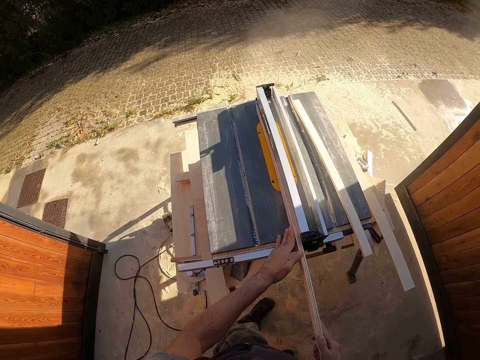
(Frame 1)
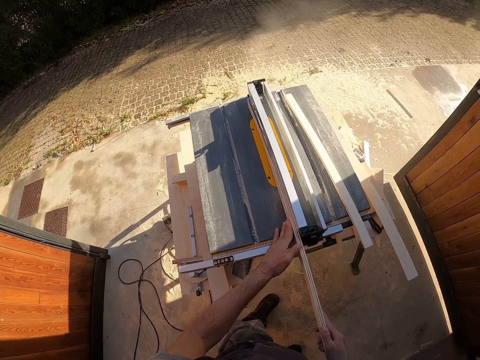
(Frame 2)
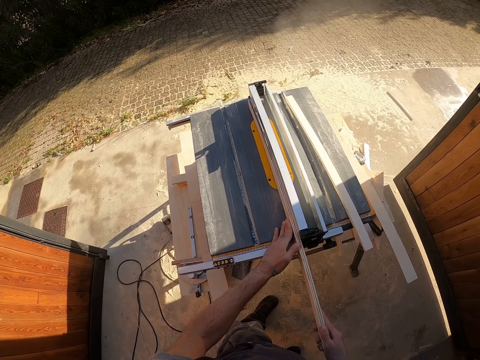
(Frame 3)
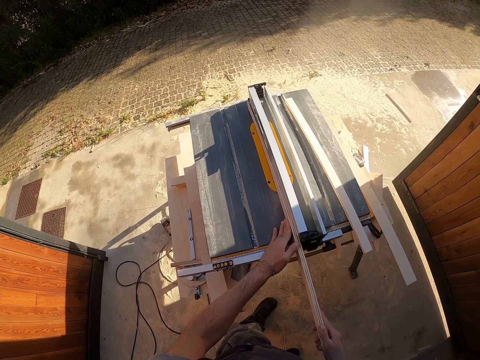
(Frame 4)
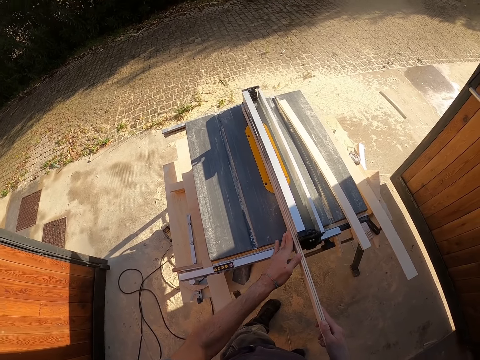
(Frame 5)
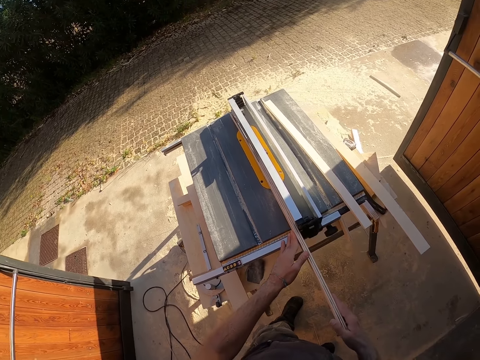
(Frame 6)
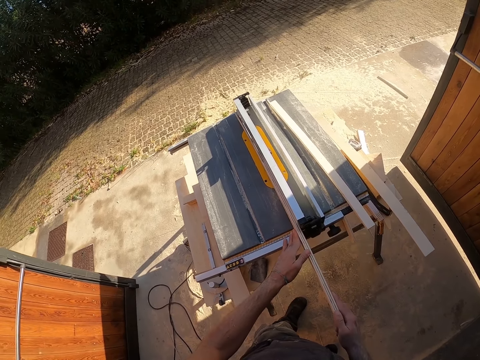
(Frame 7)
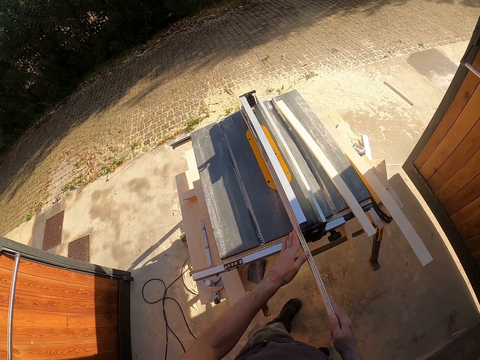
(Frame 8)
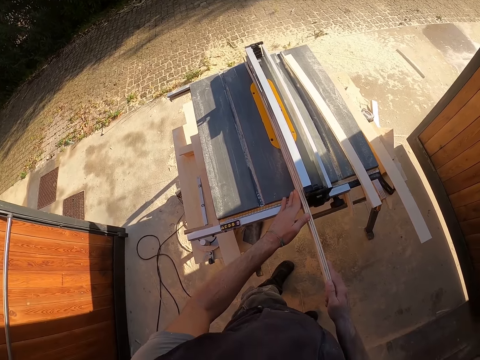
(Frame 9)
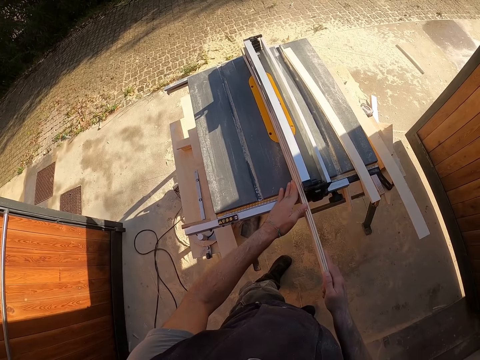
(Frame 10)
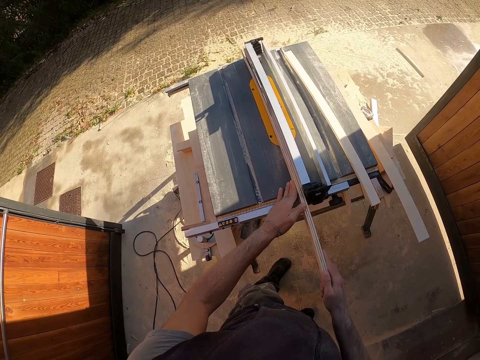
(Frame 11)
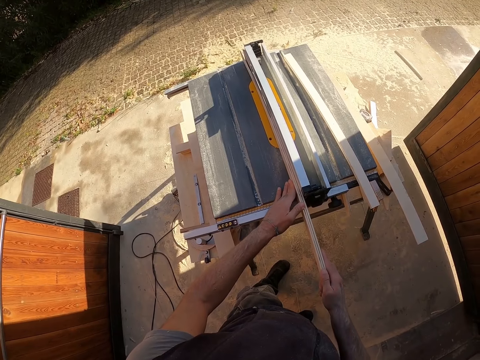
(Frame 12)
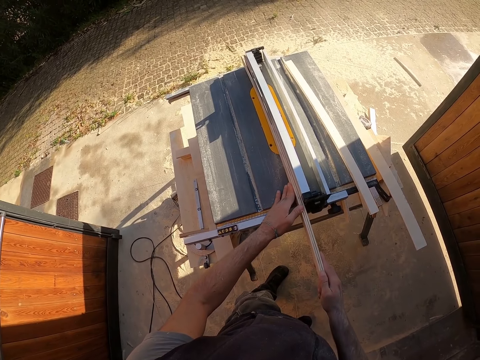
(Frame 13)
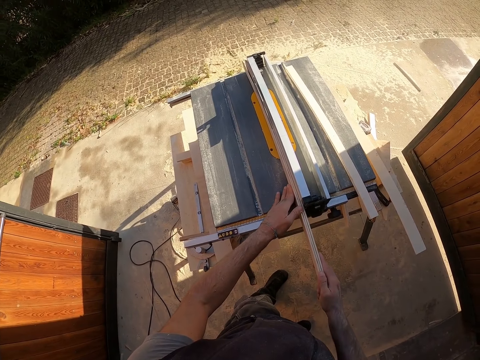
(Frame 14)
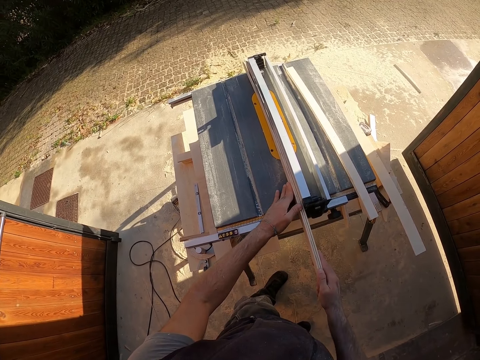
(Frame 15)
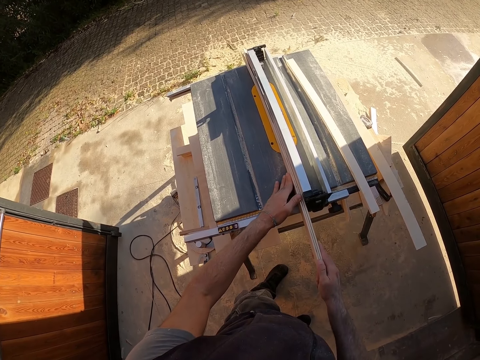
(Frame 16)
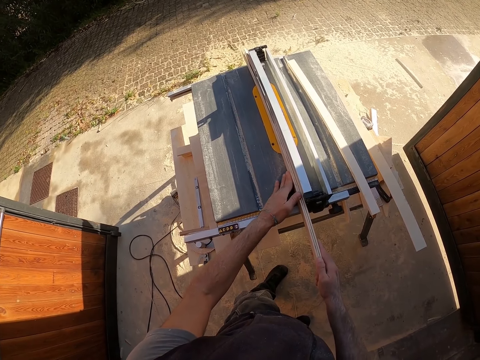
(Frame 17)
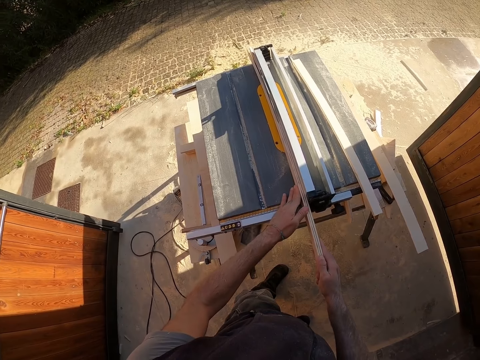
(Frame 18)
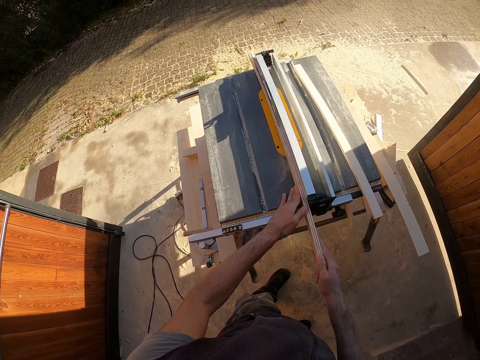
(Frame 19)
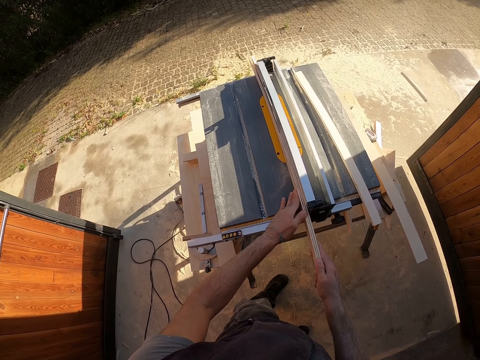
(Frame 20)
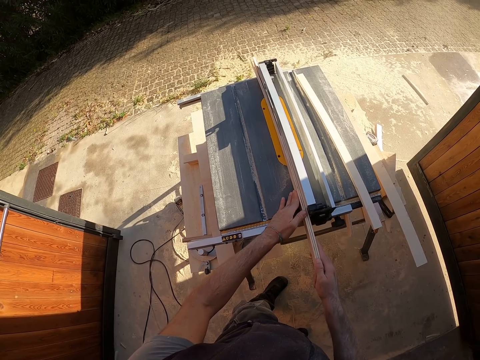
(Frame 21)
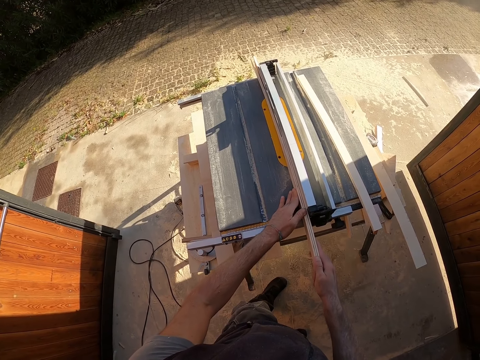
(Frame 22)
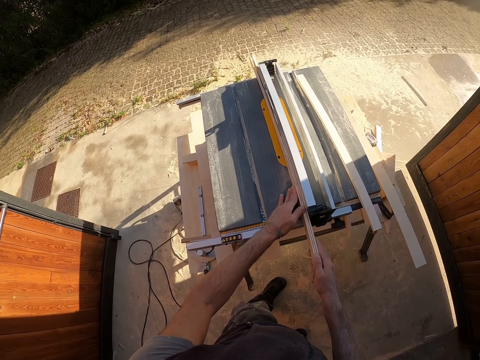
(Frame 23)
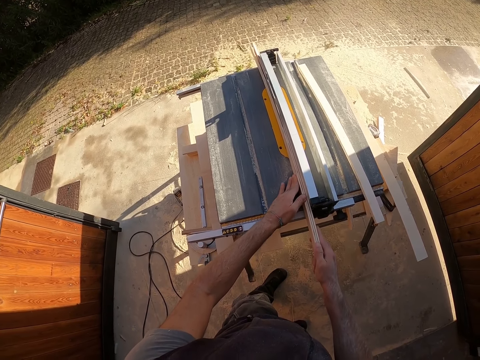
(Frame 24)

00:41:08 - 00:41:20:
The camera wearer moves his left hand on the plywood on the saw table. He does so again.

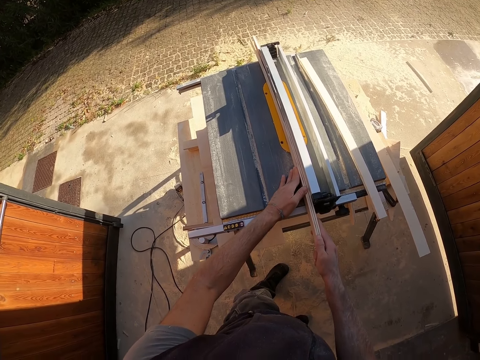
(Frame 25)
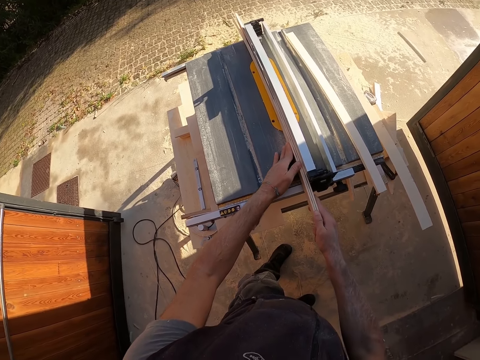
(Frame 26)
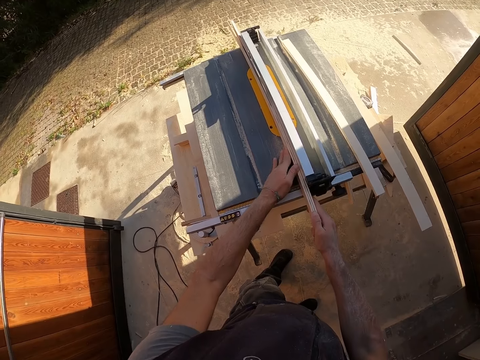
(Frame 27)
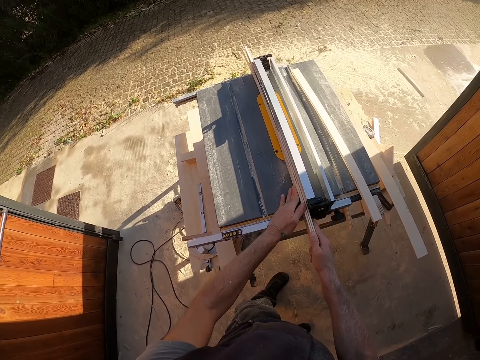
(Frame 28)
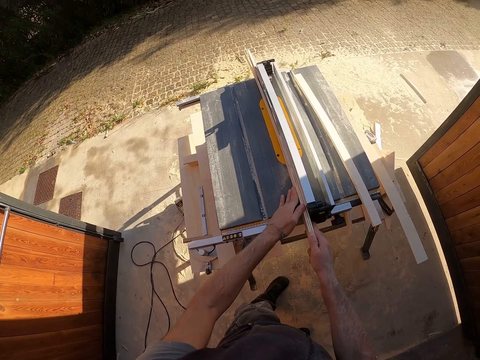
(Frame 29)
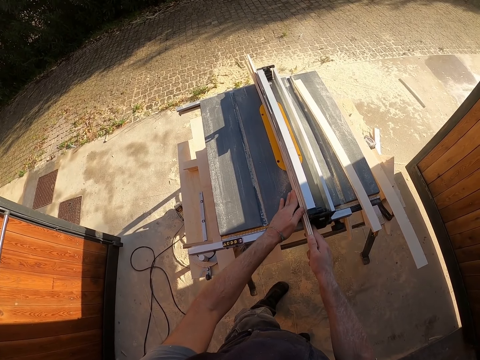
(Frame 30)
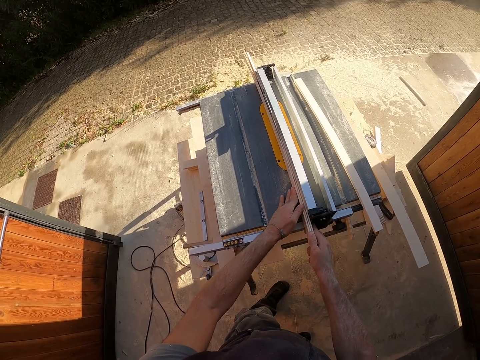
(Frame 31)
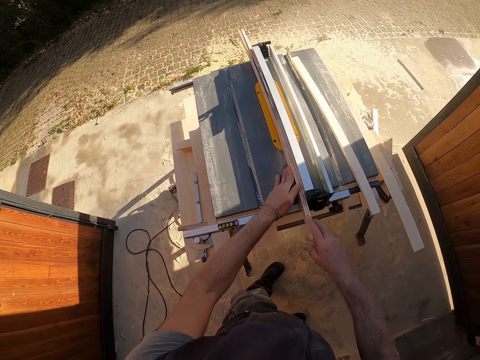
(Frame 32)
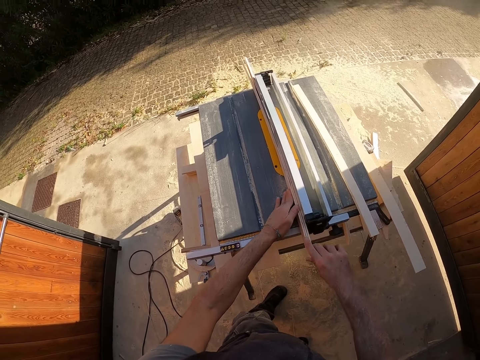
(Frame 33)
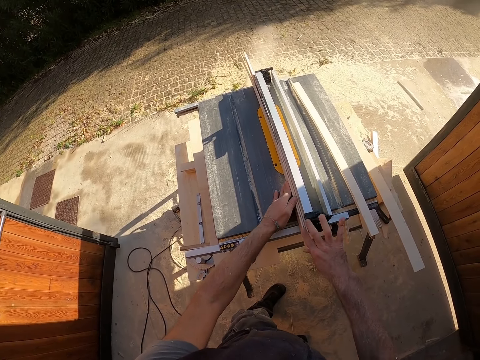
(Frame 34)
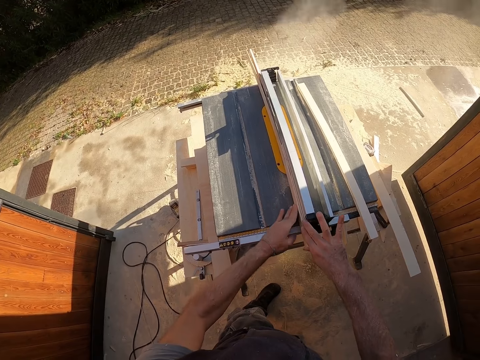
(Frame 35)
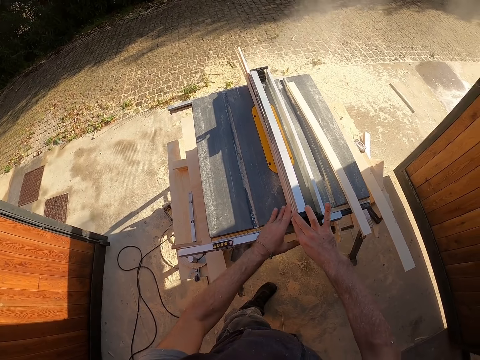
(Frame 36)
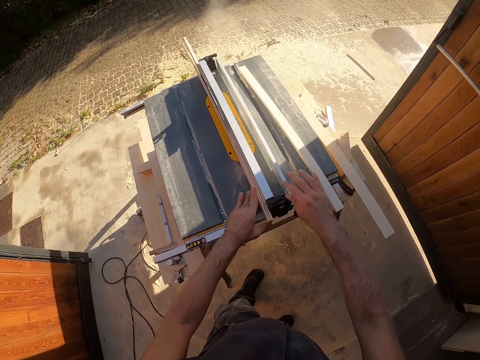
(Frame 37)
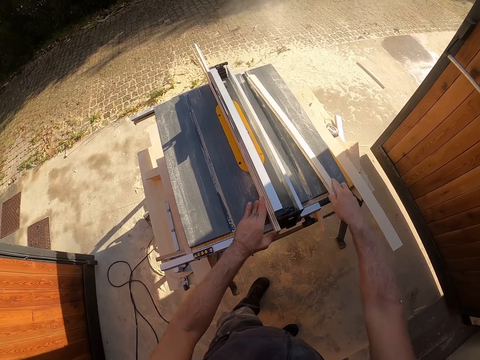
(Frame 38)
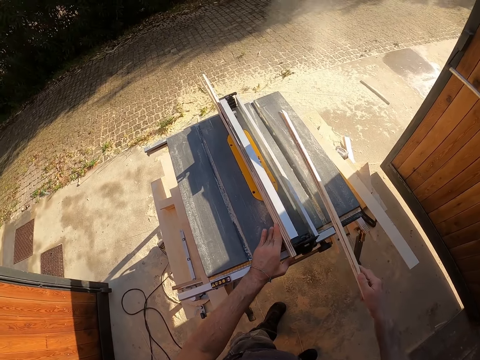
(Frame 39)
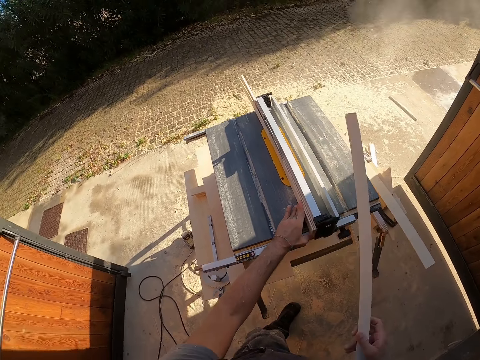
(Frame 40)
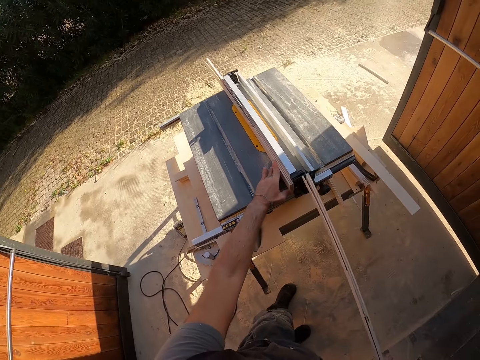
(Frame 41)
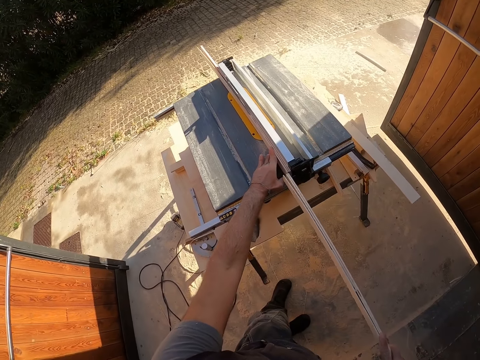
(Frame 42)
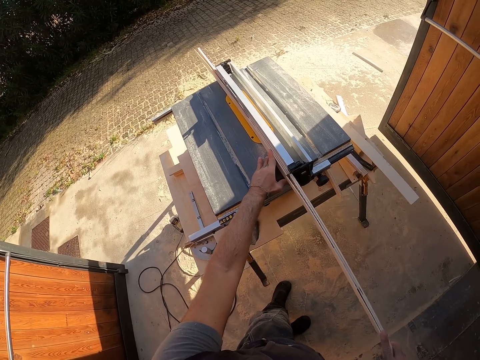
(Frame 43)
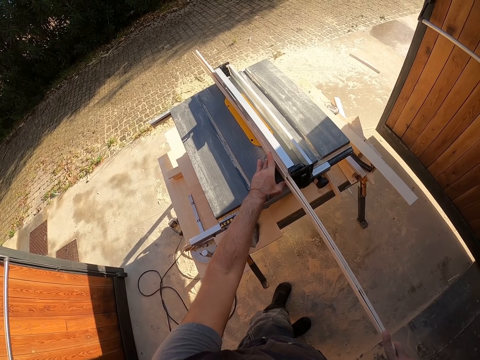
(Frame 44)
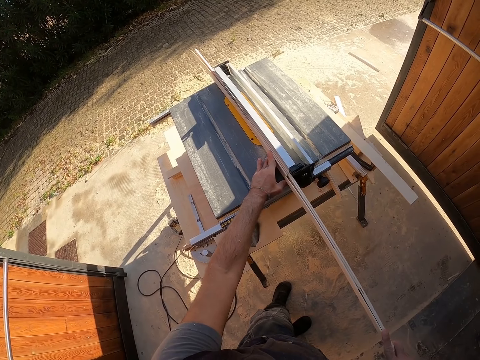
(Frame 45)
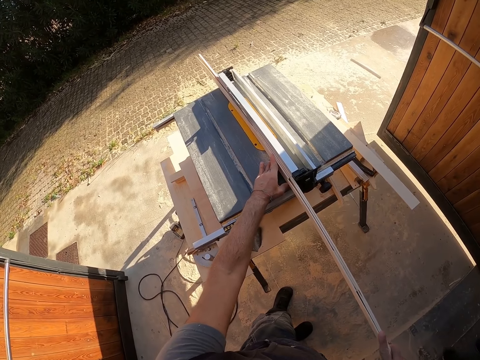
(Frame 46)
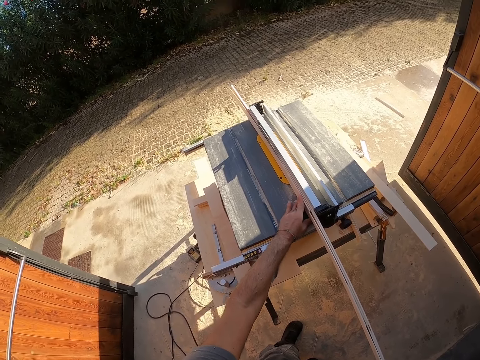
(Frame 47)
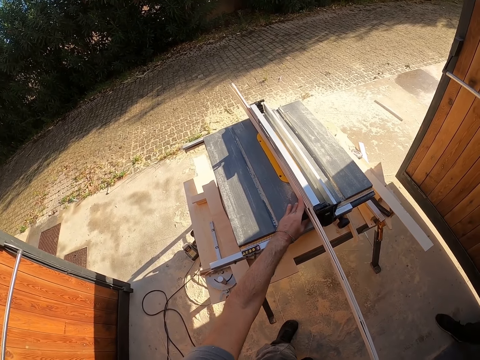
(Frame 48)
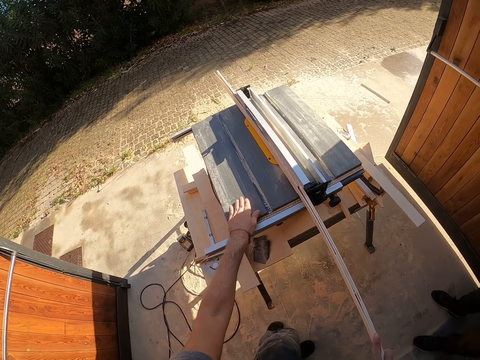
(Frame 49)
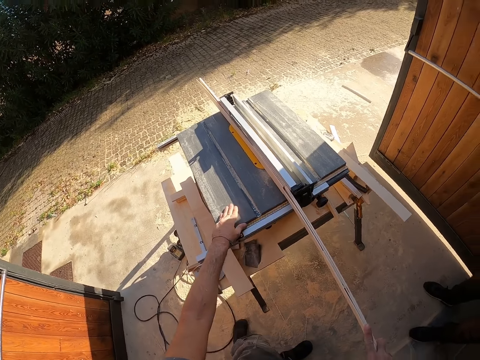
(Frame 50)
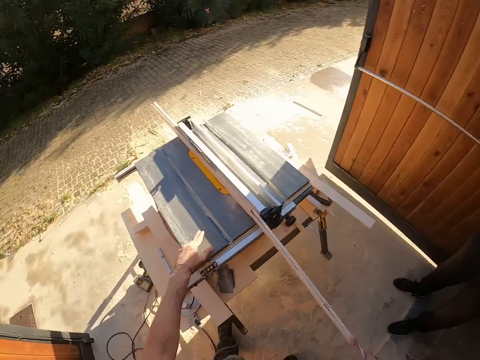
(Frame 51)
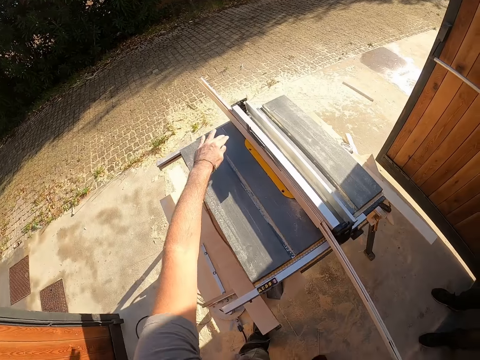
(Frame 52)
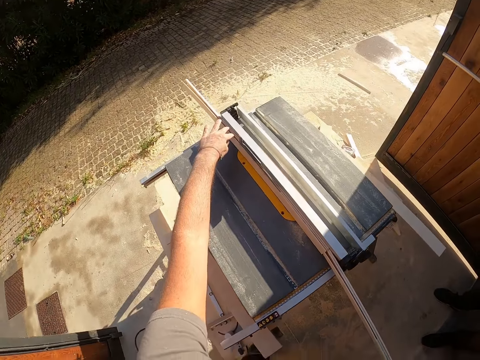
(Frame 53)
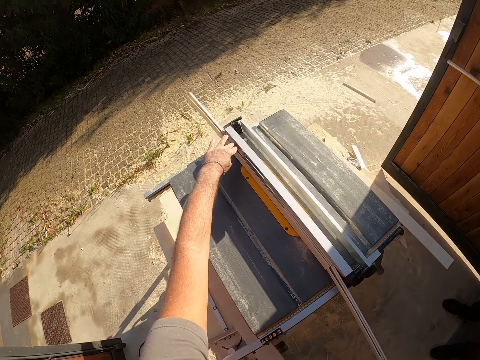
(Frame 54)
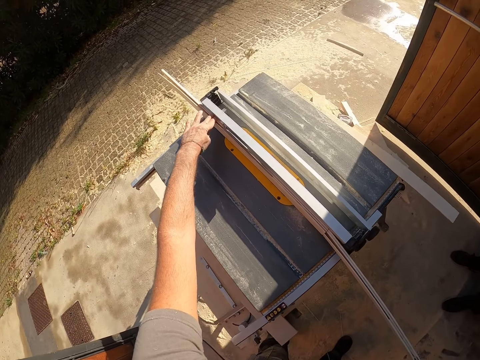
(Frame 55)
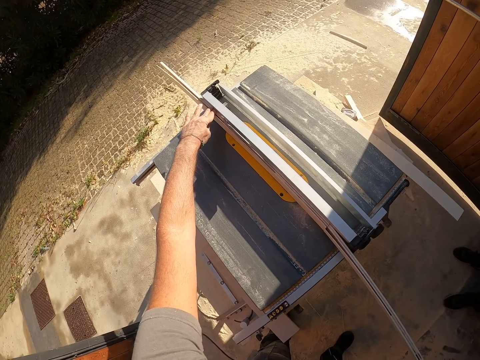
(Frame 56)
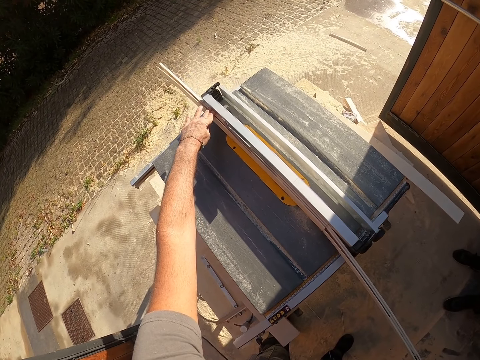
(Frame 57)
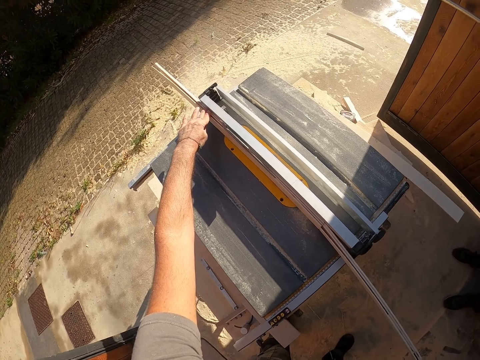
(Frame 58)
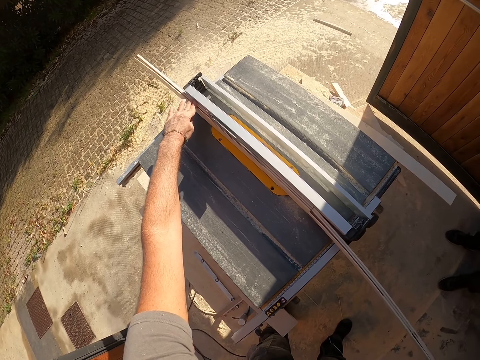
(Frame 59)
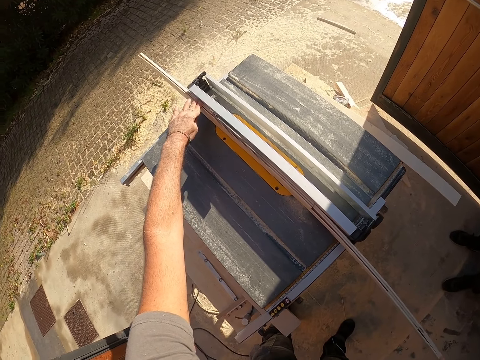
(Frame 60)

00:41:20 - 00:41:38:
The camera wearer moves his left hand on the plywood on the saw table. He holds the tips of the plywood with his right hand. He moves his left hand on the plywood on the saw table. He removes his left hand from the plywood. He picks the plywood from the saw table with his right hand. He places the plywood on the saw table with his right hand. He places his left hand on the saw table. He raises his left hand. He holds the plywood on the saw table with his left hand. He moves the plywood on the saw table with both hands.
